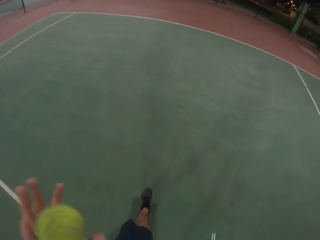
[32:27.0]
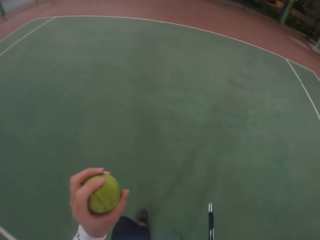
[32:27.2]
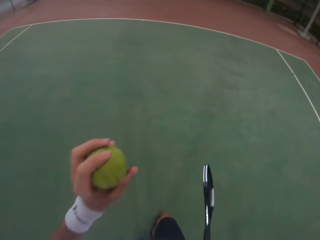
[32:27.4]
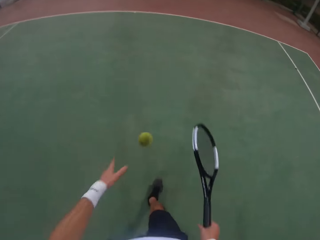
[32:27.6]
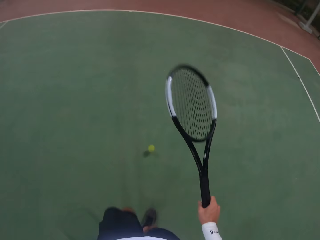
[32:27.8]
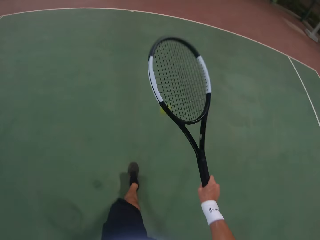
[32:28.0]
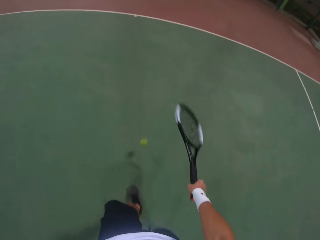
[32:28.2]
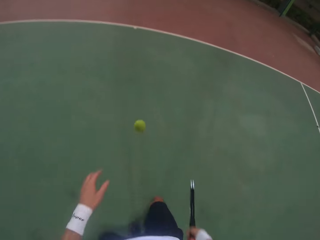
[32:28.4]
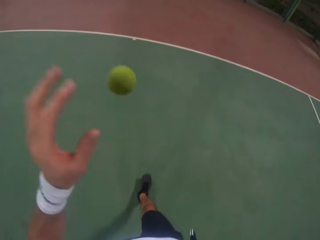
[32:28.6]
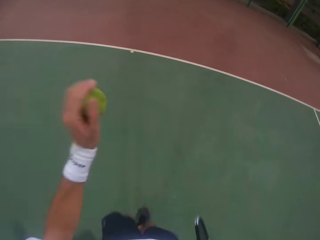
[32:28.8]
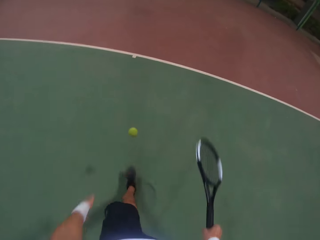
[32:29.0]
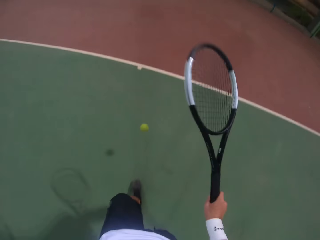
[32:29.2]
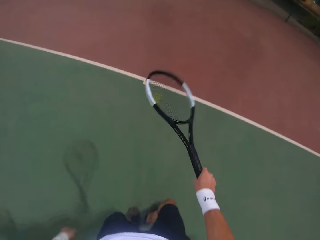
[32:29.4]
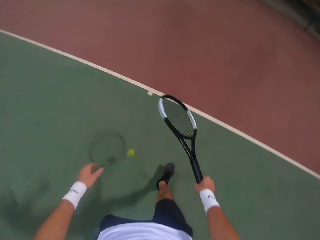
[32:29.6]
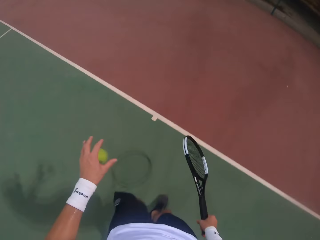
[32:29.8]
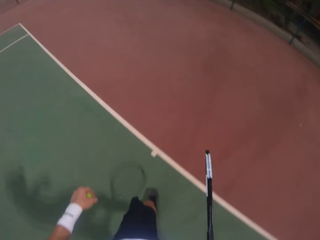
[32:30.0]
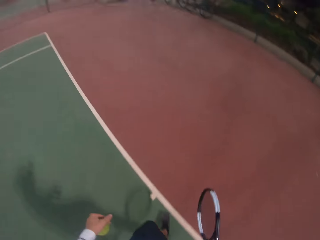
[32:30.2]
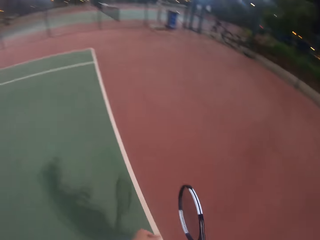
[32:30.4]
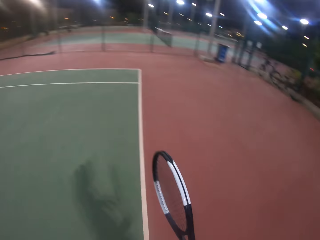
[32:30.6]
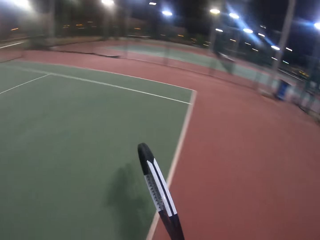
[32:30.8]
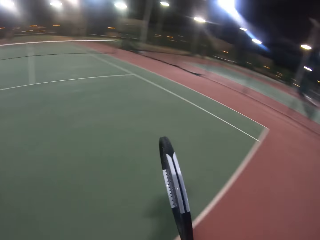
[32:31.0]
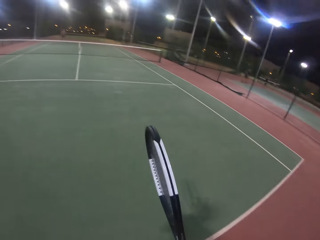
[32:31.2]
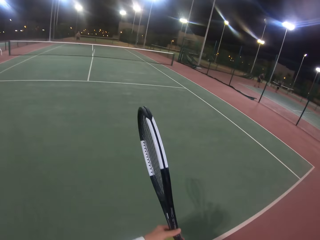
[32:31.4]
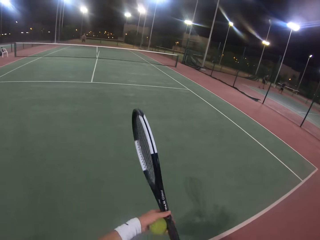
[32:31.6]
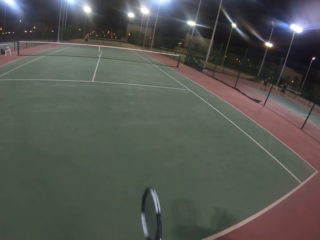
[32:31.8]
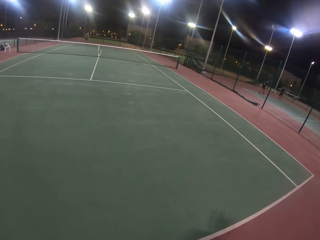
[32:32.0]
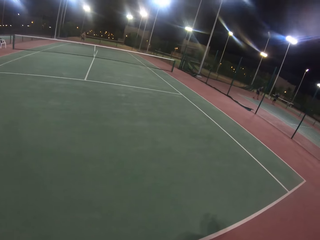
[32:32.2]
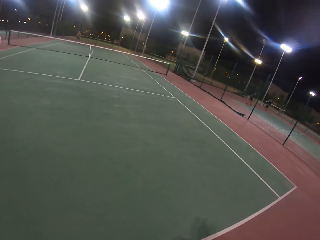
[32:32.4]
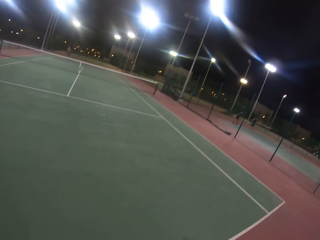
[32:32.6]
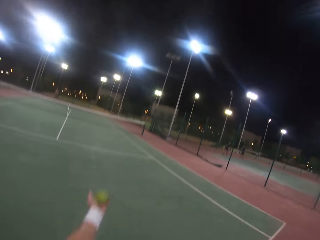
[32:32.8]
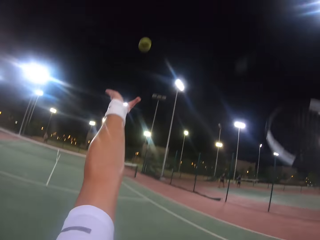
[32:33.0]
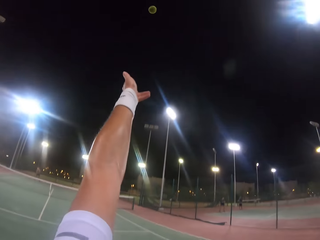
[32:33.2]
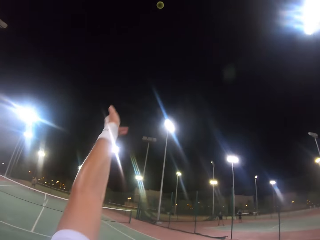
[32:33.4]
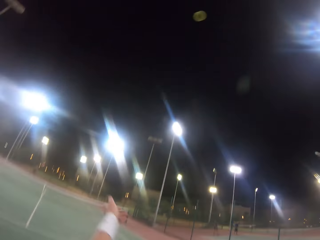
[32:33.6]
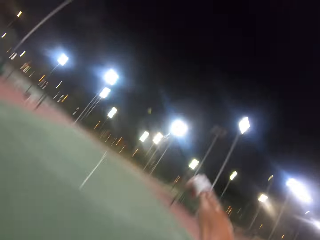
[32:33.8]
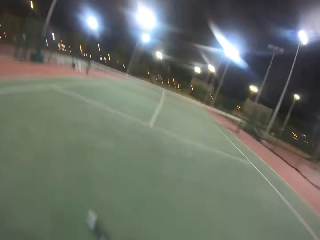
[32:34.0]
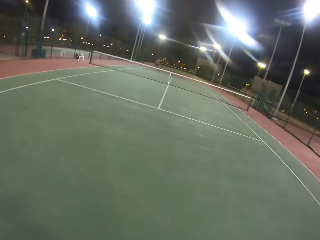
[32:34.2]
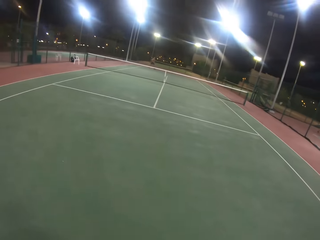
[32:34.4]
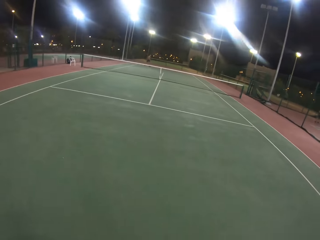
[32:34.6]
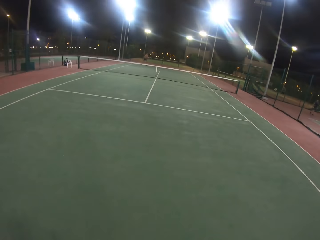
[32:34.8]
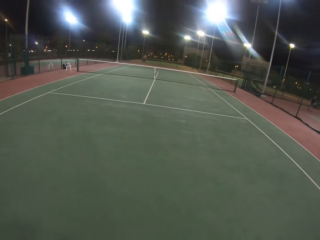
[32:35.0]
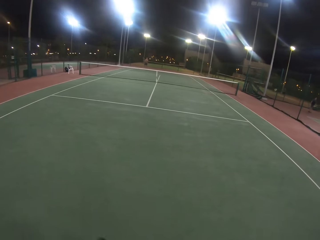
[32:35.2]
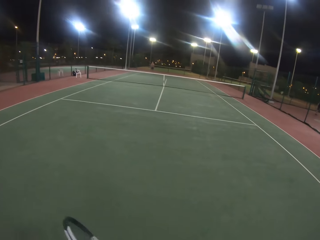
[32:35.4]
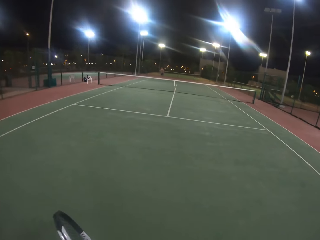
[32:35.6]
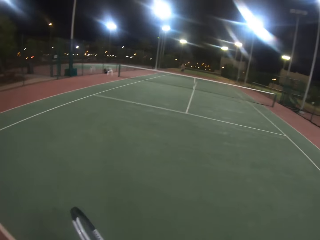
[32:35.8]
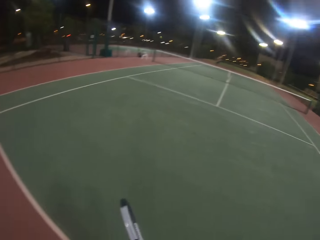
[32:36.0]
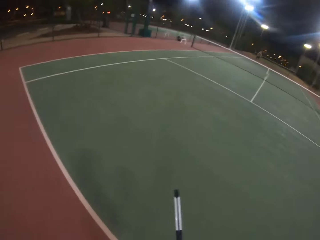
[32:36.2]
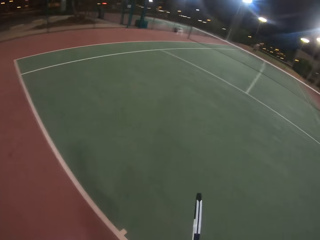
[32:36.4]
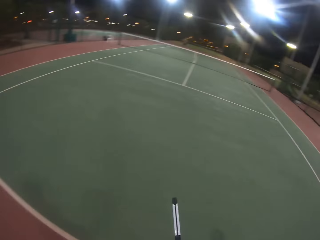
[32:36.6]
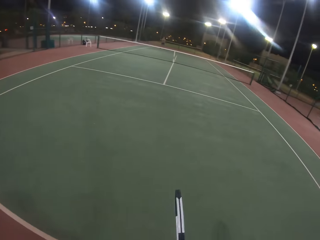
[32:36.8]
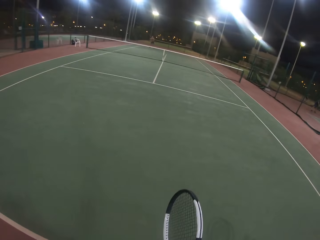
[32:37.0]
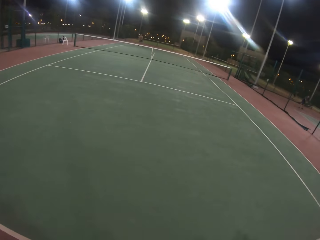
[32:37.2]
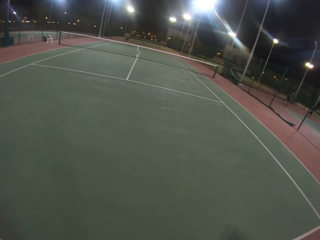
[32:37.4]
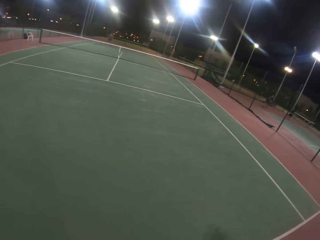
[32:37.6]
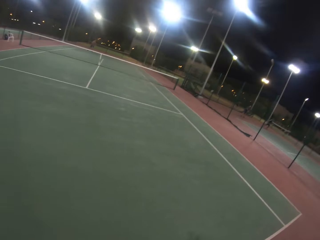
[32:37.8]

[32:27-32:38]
The camera wearer catches the ball. They shiver the ball around with a metal tennis racket. They bounce the ball. They catch the ball. They walk around. They throw a yellow tennis ball in the air. They hit the ball with a badminton racket. The camera wearer and a person play the tennis game. The person hits the ball with the badminton racket. The camera wearer looks around.

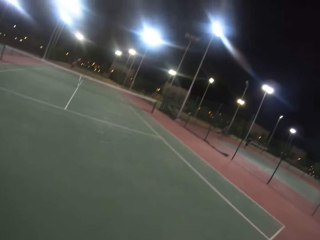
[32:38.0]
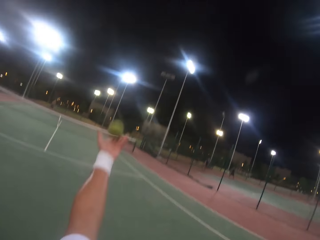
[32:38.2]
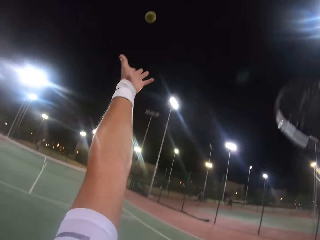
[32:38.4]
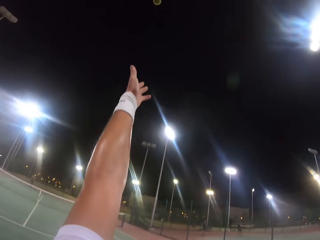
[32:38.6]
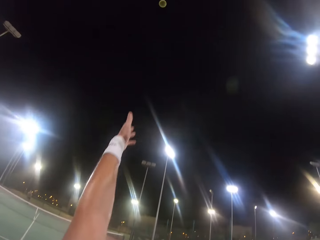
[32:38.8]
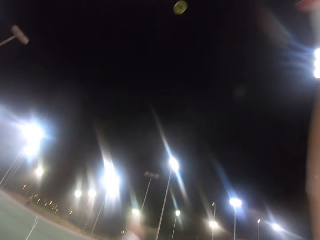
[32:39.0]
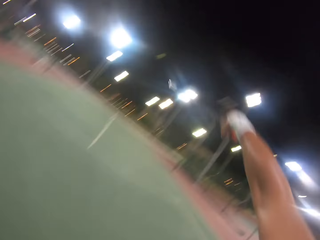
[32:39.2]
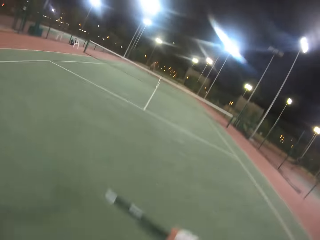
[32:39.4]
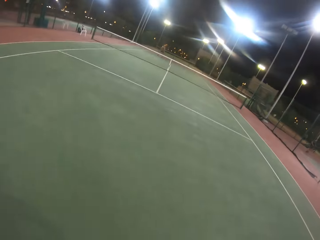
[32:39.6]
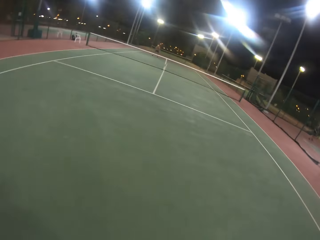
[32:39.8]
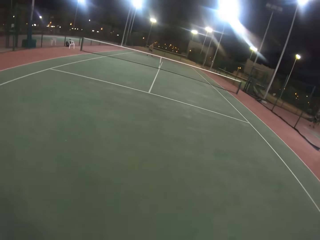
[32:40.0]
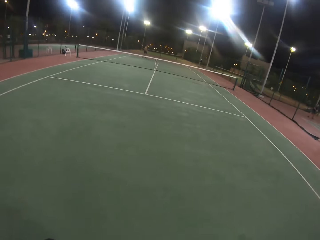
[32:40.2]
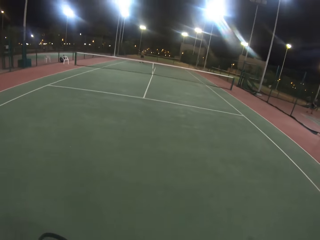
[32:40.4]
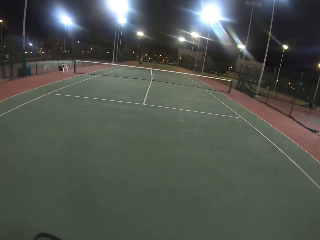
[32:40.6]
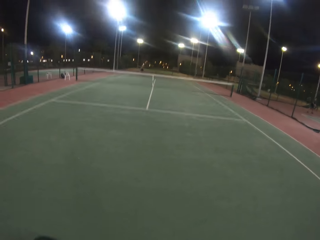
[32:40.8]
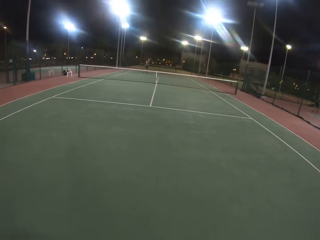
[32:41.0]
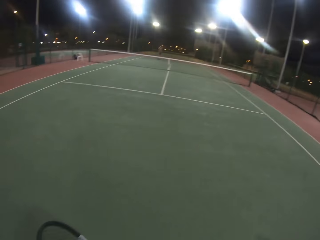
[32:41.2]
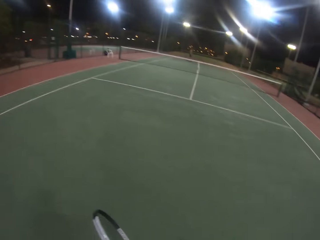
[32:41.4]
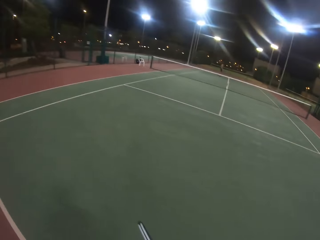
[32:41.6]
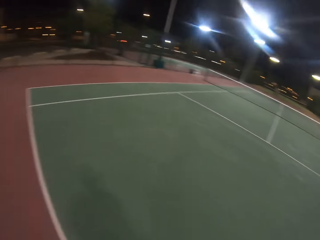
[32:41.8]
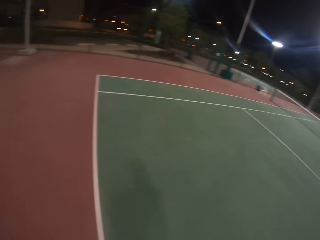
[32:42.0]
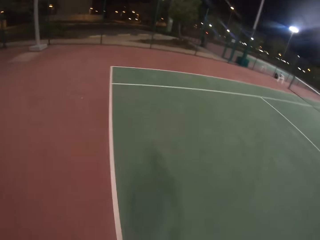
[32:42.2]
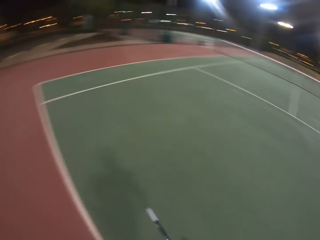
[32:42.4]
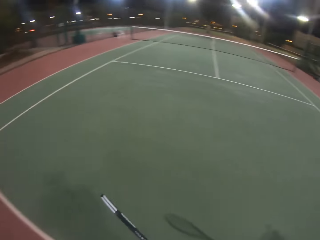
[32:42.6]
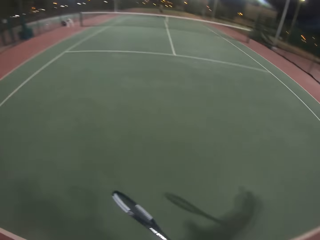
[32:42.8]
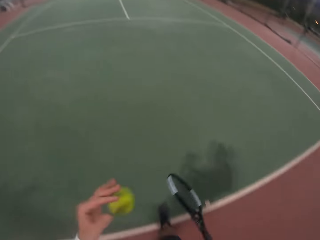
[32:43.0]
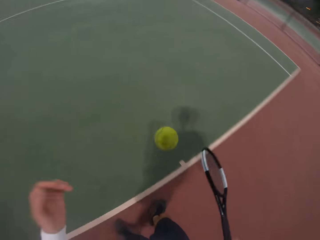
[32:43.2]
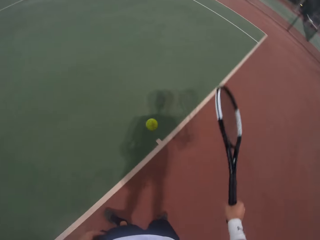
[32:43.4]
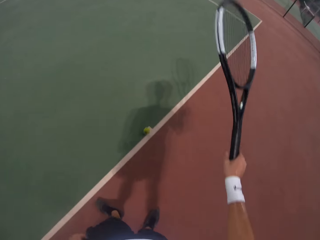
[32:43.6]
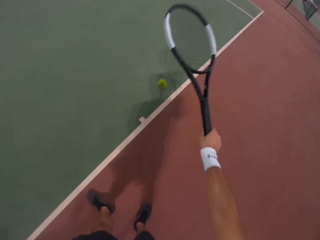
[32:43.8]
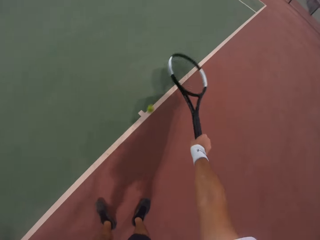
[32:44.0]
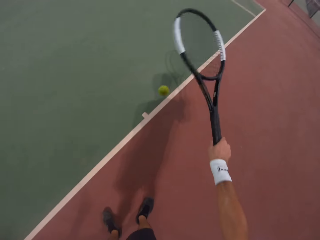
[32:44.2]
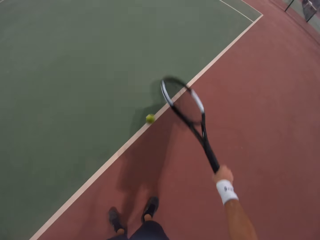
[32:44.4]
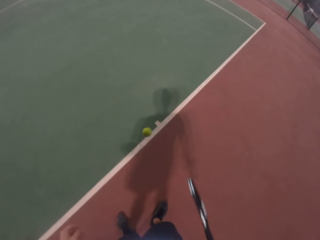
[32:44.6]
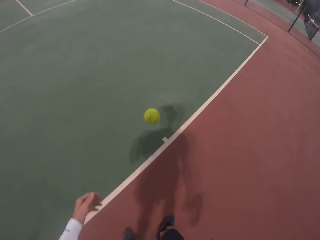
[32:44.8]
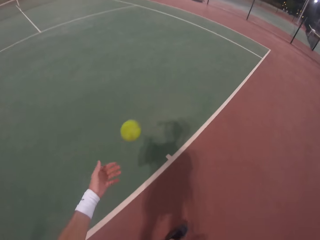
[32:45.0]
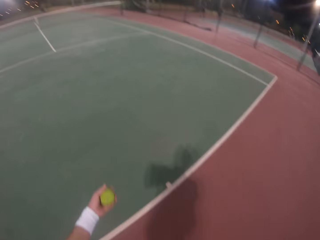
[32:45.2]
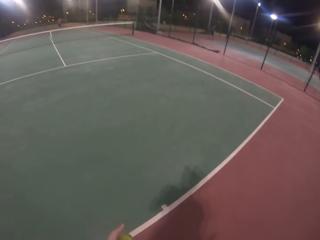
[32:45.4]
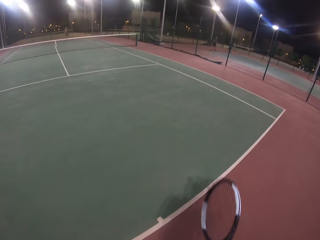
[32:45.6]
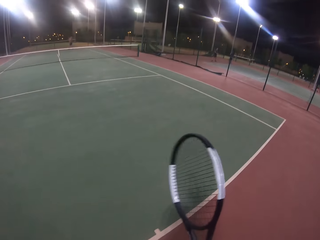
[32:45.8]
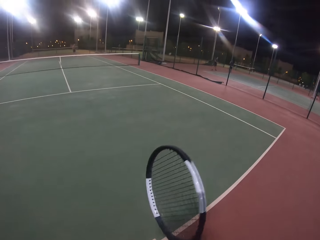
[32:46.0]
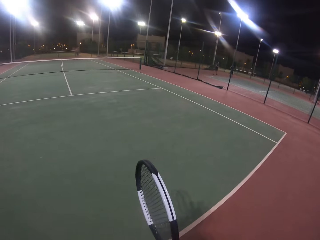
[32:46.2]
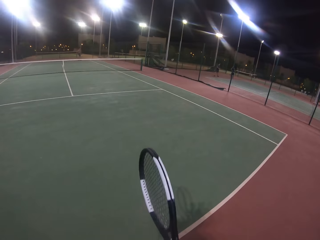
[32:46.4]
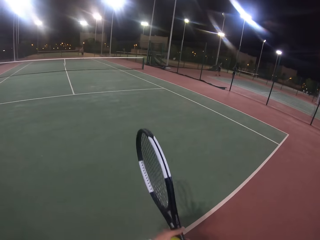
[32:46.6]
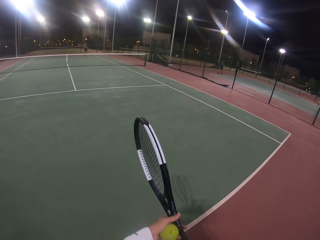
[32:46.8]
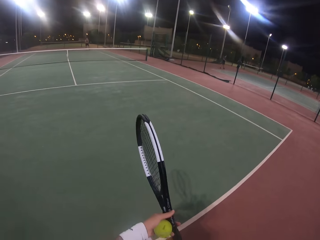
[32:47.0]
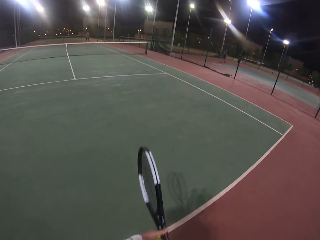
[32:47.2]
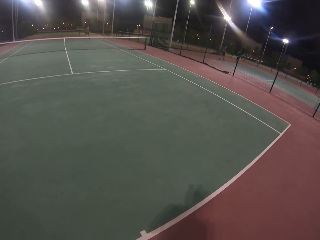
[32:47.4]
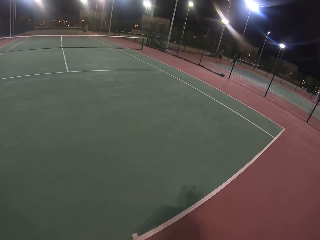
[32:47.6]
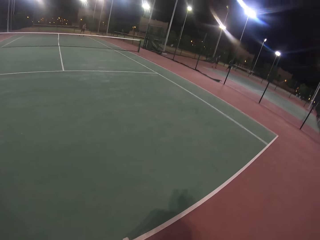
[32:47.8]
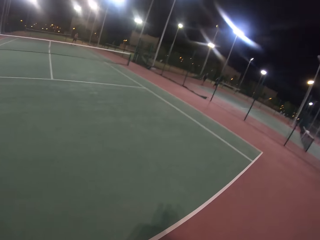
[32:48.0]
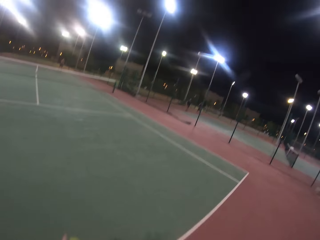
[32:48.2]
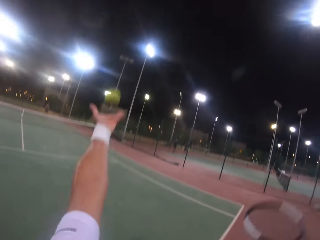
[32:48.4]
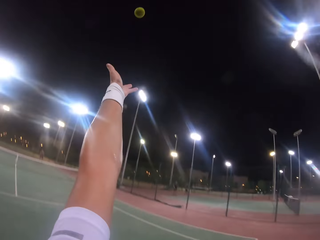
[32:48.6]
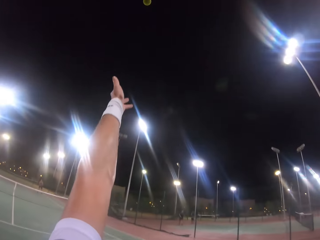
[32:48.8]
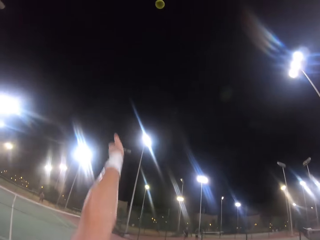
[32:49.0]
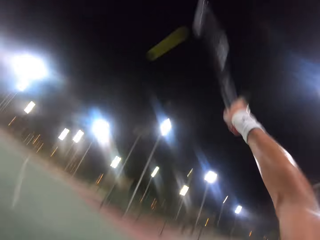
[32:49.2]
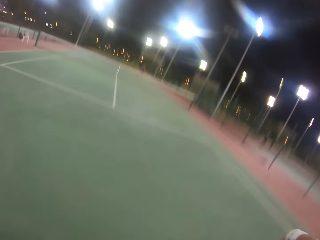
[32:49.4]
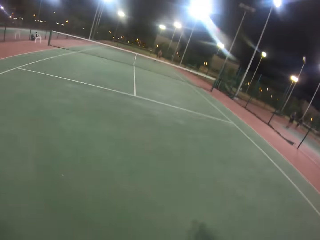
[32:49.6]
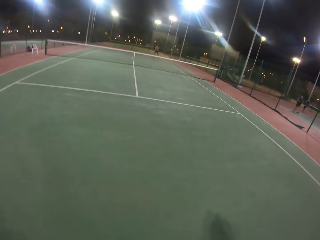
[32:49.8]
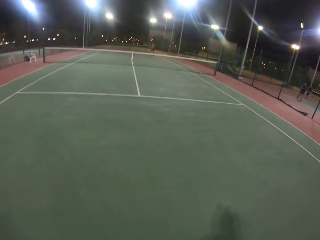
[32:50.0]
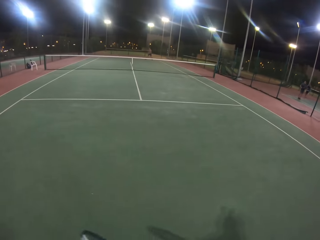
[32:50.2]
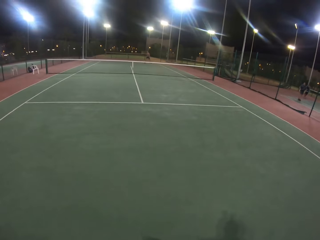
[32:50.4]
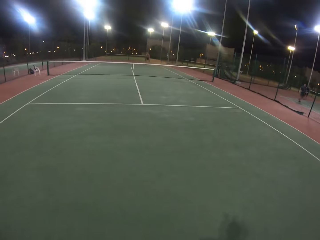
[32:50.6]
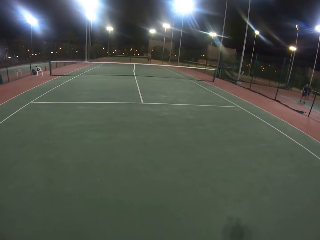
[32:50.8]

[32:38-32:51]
The camera wearer throws a yellow tennis ball in the air. The camera wearer and a person play the tennis game. The camera wearer hits the ball with a badminton racket. The person hits the ball with a badminton racket. The camera wearer shivers the ball around with a metal tennis racket. They catch the ball. They throw the yellow tennis ball in the air. They hit the ball with the badminton racket. The camera wearer and the person play the tennis game.
